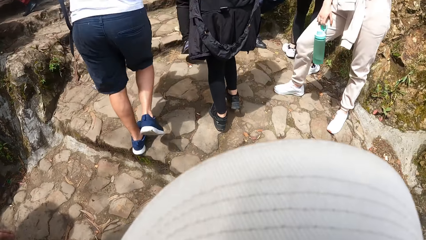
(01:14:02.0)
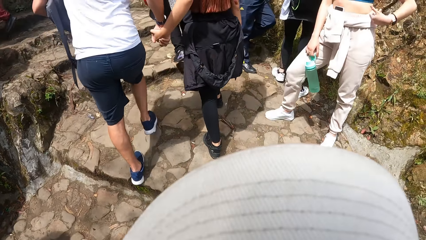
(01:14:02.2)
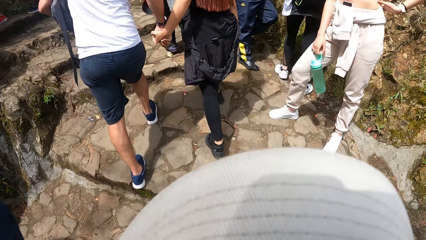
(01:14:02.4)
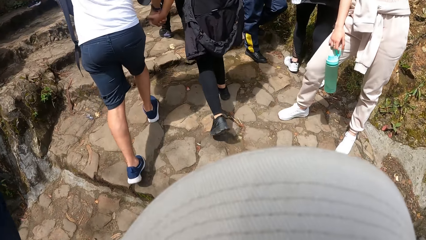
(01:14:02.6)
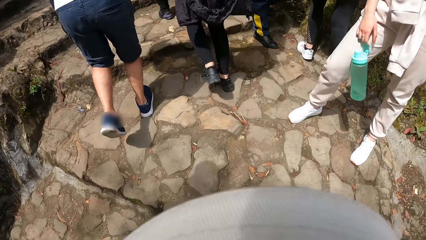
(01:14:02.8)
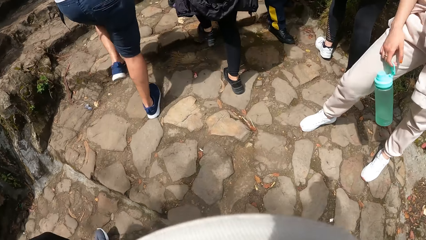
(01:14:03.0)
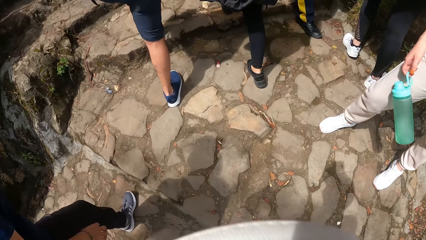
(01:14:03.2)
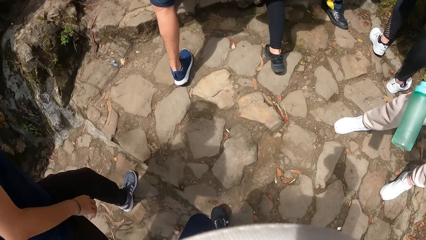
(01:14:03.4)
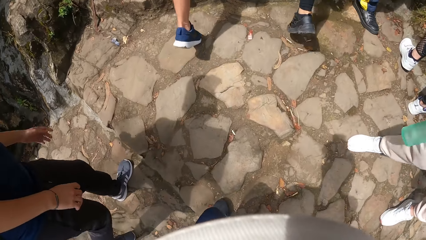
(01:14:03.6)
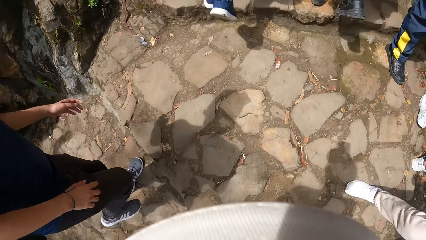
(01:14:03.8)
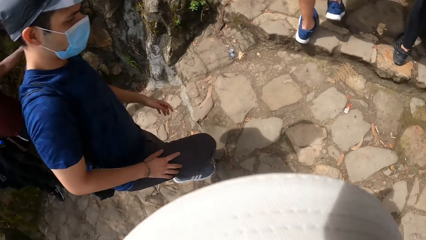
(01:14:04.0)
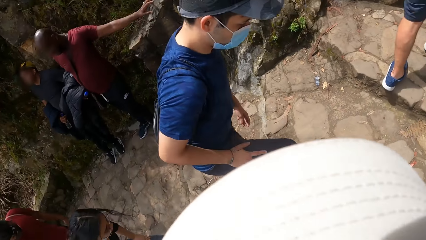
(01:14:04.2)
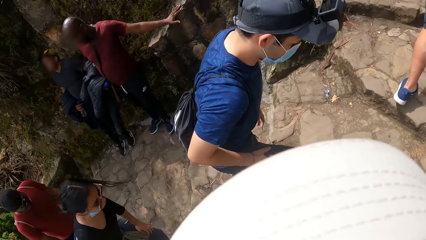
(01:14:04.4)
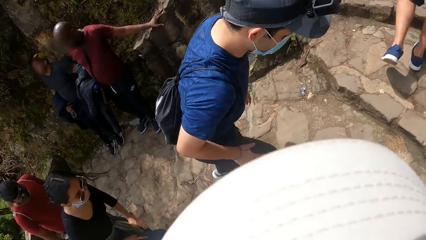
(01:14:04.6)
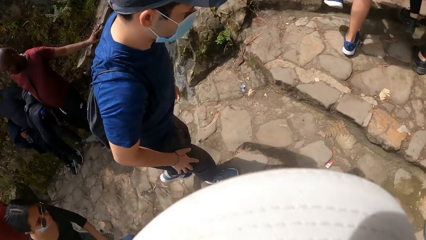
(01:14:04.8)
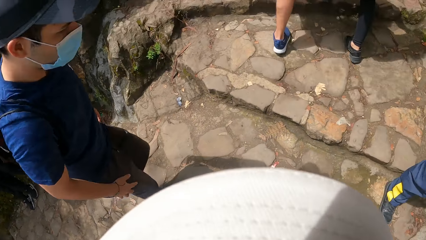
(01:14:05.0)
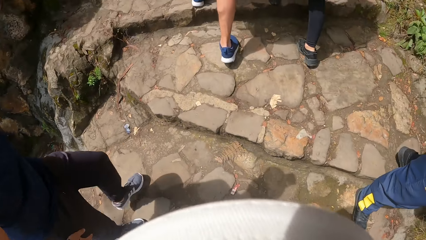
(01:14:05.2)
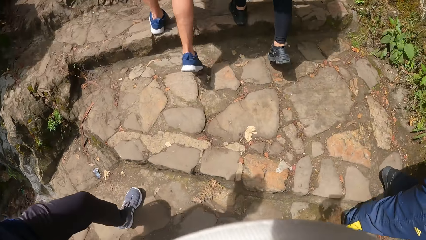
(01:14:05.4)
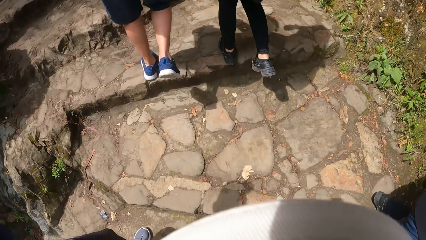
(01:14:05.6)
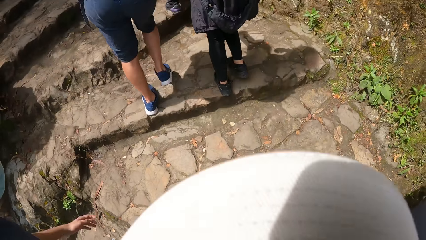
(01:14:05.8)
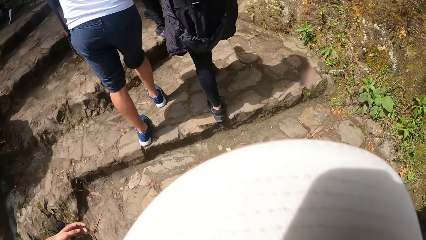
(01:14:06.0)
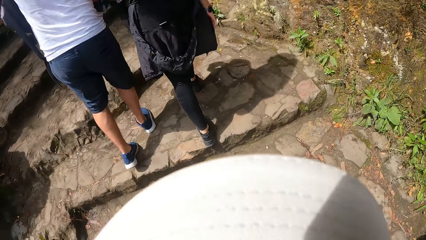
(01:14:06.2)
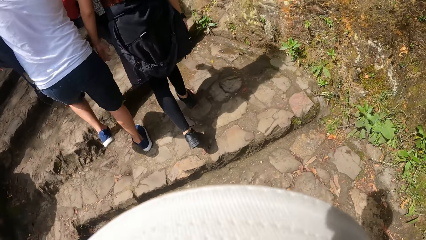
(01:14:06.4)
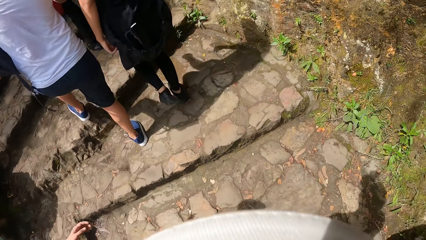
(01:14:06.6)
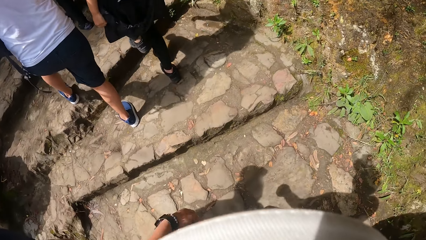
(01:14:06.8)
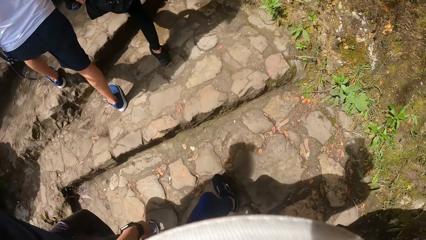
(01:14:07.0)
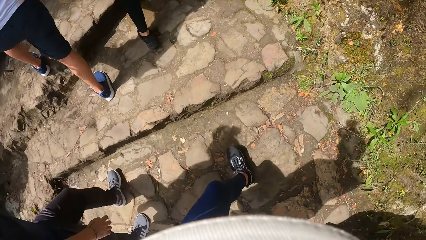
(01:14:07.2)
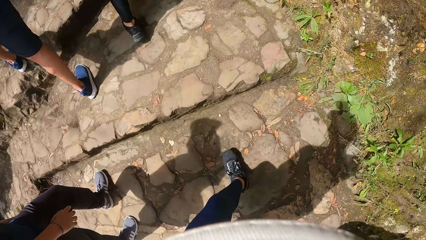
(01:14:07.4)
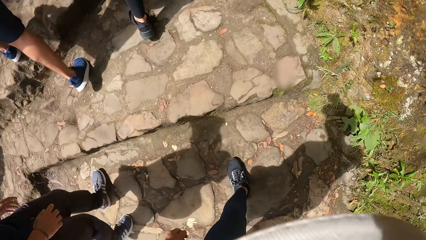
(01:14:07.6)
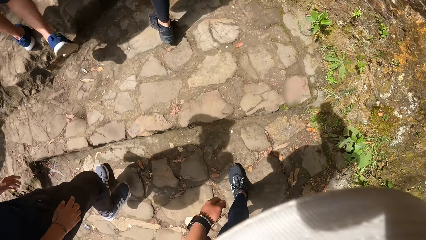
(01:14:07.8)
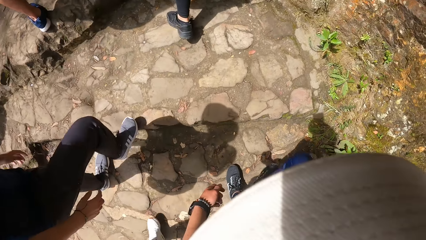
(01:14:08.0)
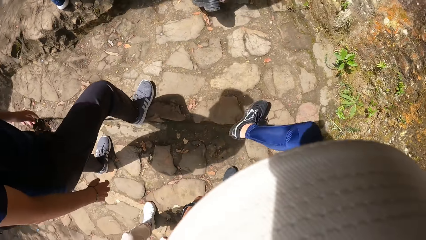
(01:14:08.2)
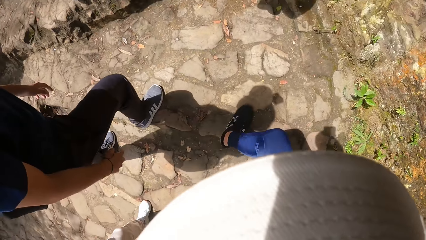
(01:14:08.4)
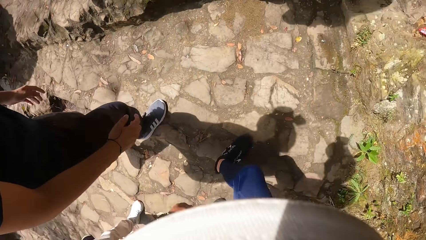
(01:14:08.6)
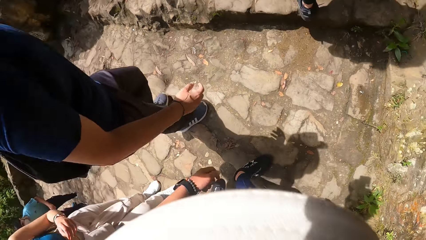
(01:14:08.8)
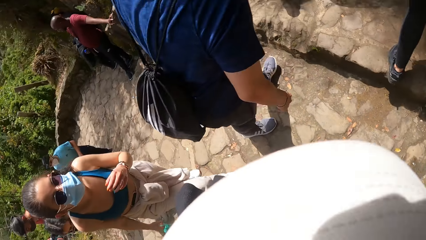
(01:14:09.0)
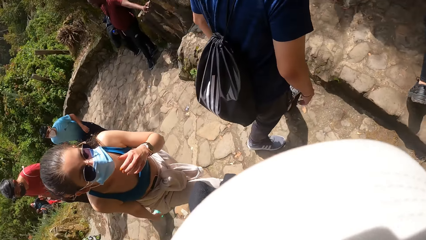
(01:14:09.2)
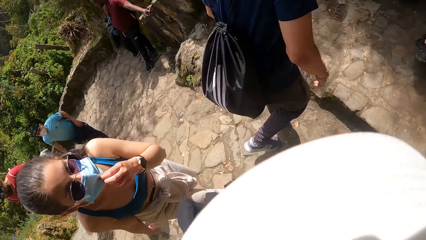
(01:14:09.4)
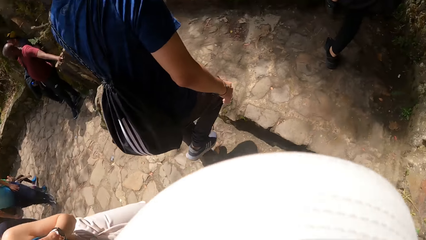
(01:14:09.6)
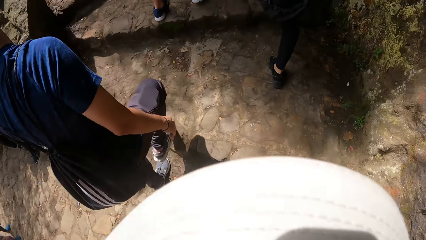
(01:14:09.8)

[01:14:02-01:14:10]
The camera wearer climbs the stairs and looks at a man.

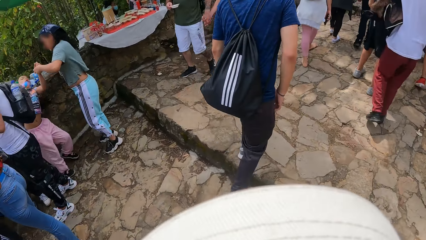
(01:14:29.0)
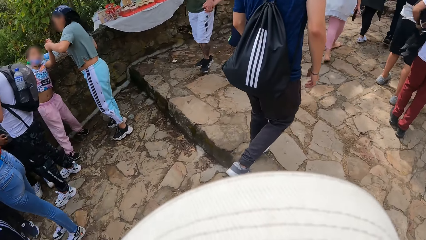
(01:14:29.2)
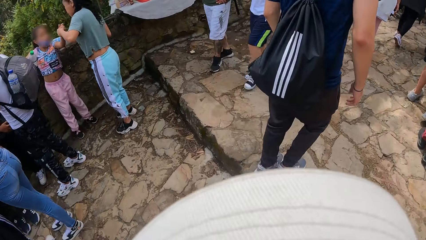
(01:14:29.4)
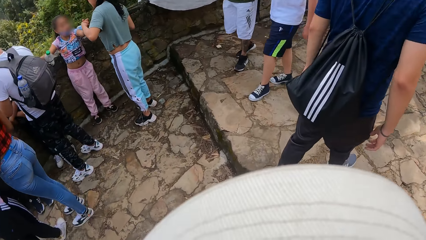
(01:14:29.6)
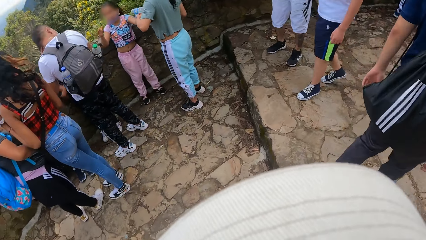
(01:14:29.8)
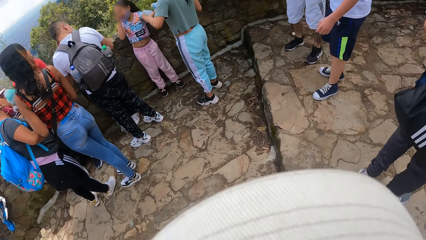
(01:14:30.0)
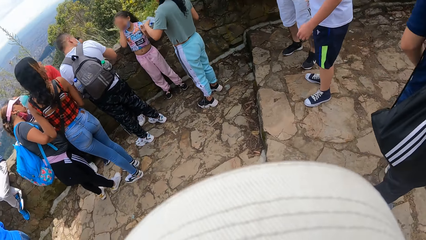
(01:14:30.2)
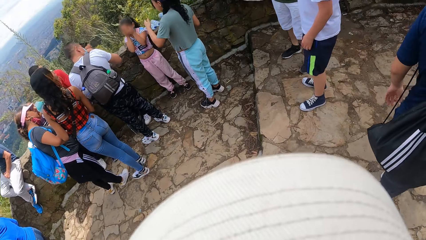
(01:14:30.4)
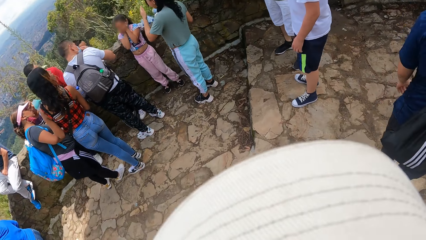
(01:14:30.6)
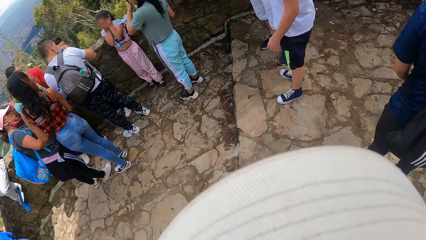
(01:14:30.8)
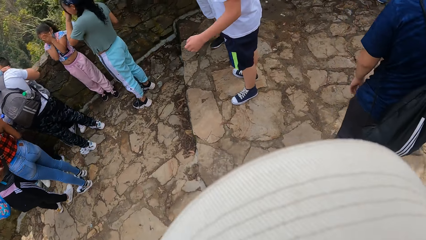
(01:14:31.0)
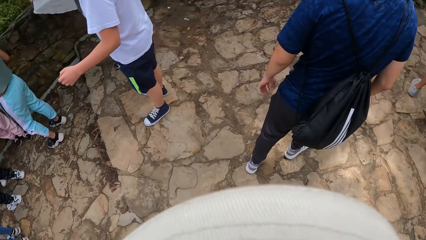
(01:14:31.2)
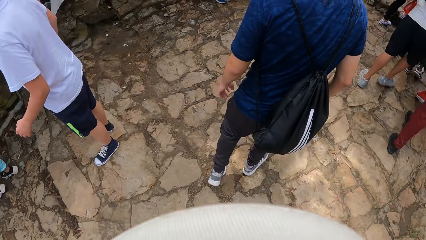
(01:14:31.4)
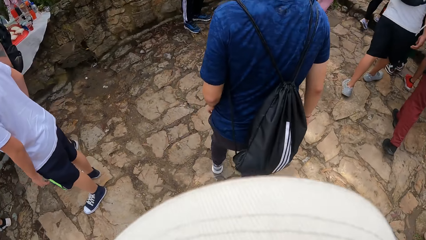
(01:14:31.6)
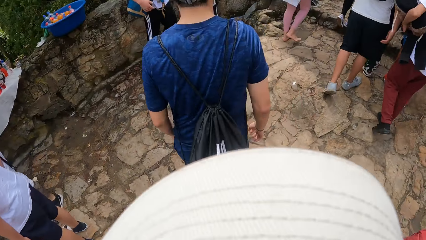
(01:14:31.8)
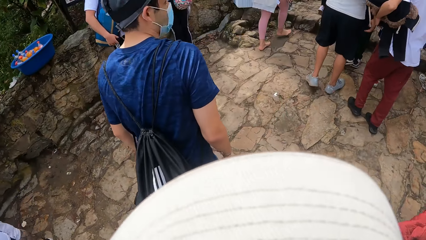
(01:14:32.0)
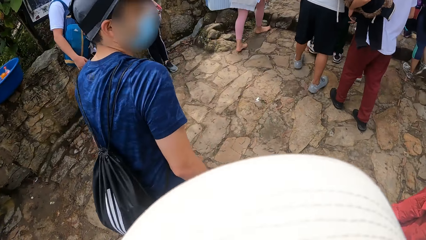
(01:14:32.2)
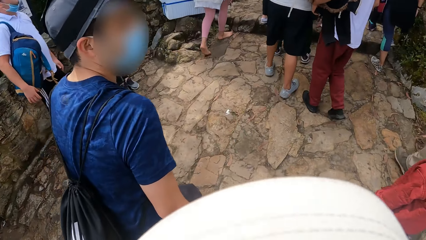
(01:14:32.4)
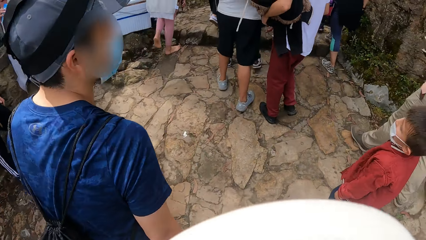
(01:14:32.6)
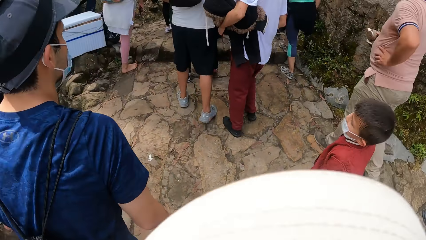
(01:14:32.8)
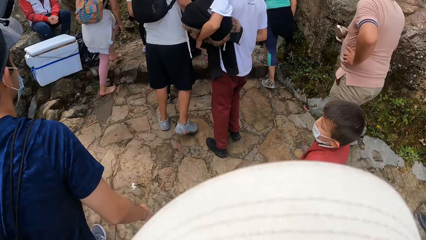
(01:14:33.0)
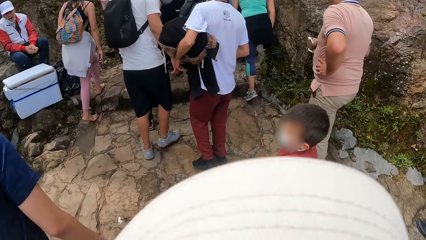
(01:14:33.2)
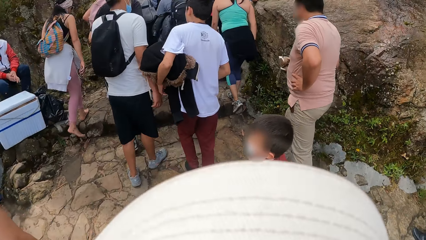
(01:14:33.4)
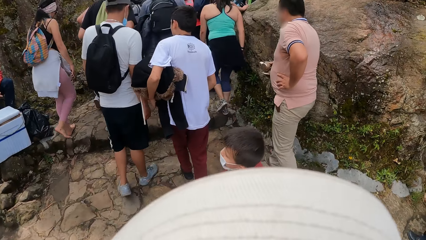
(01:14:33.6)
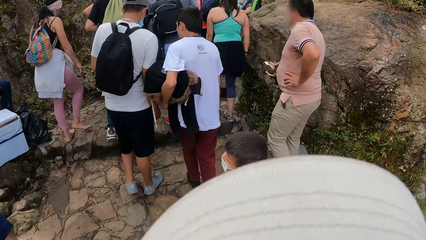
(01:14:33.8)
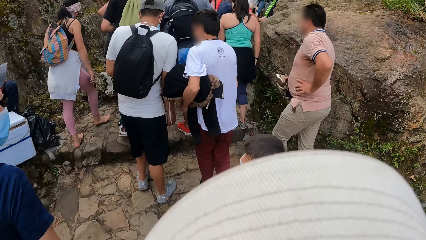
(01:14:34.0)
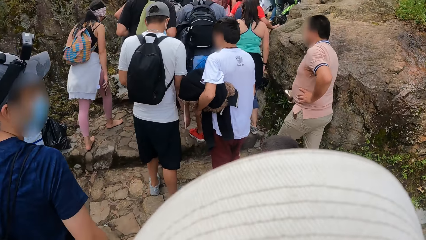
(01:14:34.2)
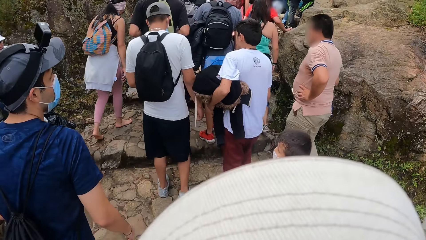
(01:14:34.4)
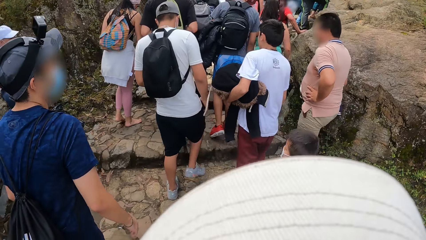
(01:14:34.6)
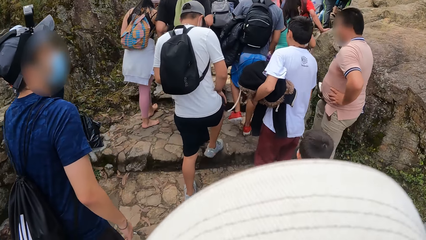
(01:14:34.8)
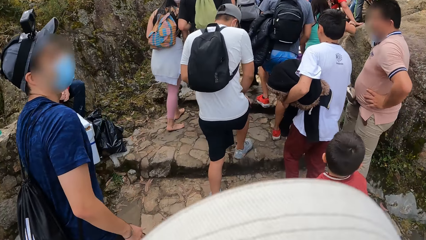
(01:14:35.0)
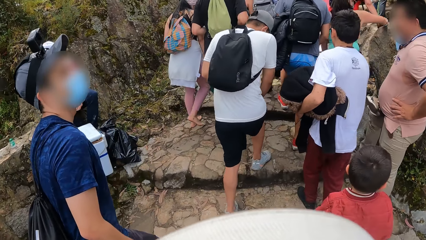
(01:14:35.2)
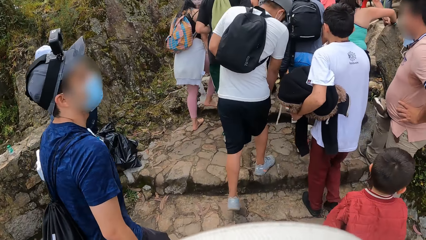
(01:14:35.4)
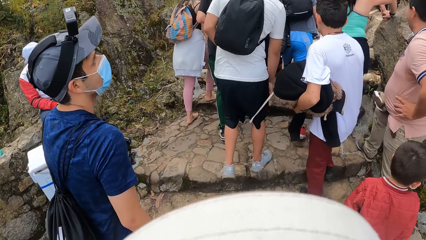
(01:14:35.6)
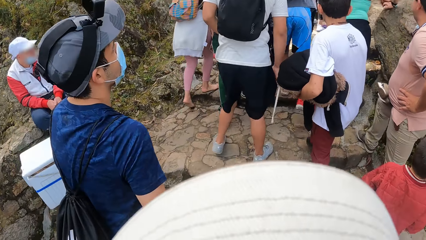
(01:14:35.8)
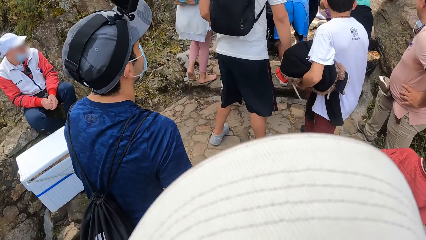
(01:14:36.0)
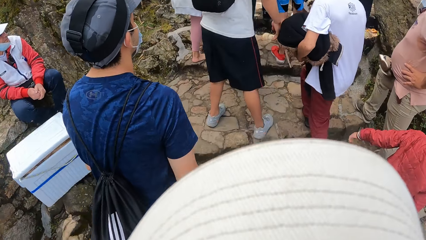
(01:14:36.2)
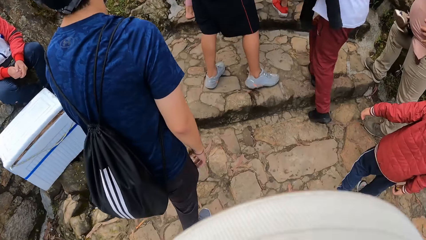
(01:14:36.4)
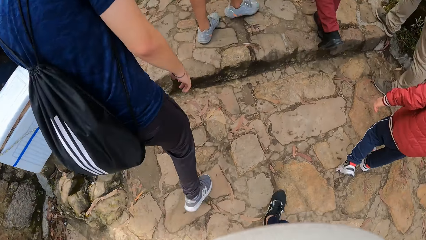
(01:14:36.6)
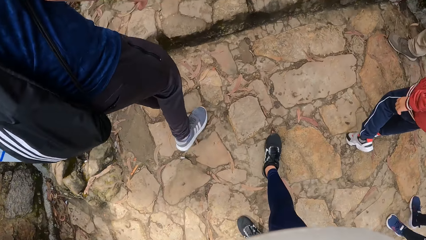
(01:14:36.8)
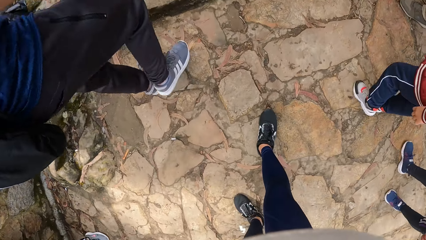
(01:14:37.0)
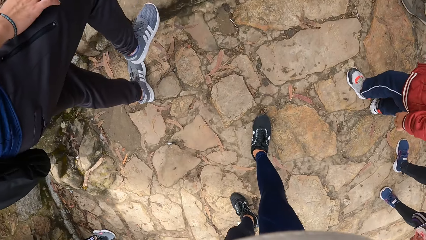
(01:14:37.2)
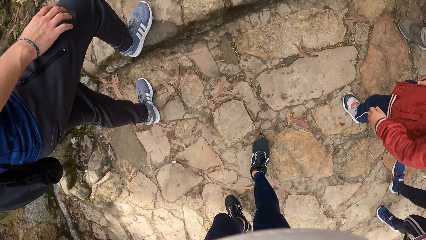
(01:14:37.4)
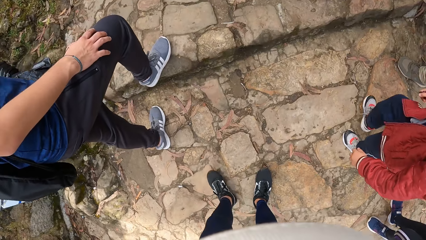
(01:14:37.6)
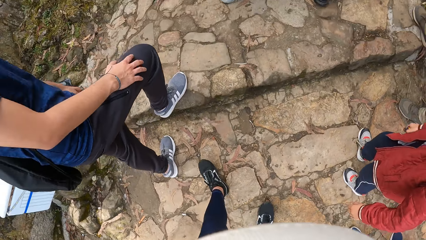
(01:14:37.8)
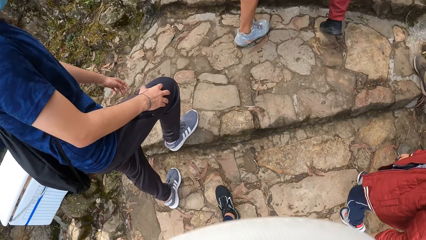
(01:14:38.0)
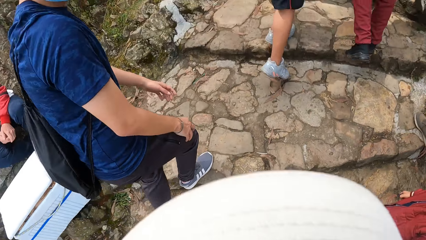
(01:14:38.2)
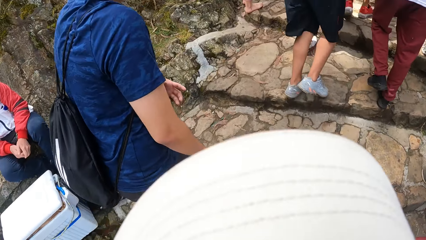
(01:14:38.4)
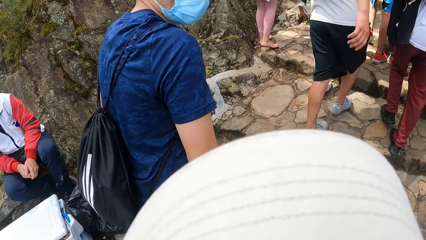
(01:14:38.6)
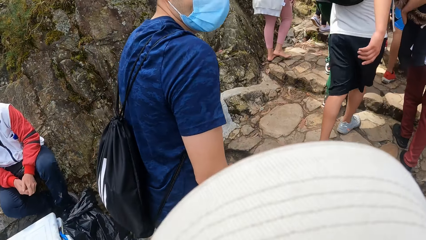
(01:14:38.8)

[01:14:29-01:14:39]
The camera wearer climbs the stairs and looks at people around.
